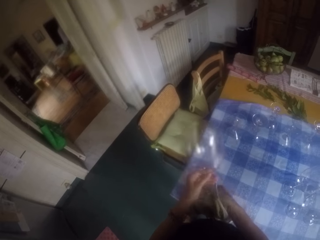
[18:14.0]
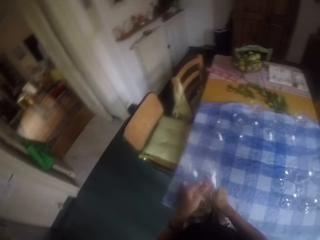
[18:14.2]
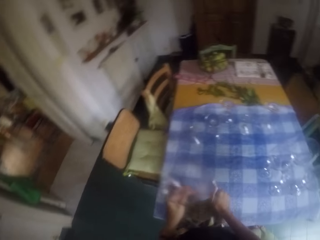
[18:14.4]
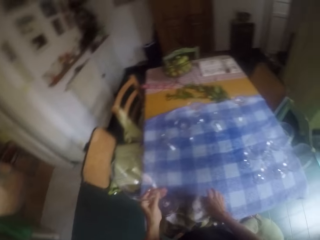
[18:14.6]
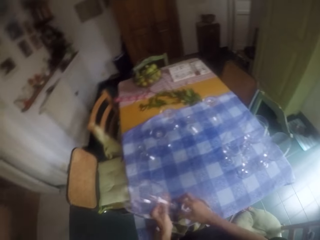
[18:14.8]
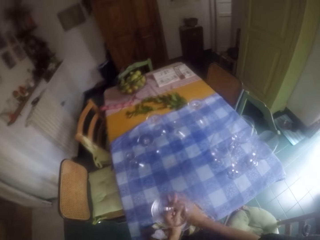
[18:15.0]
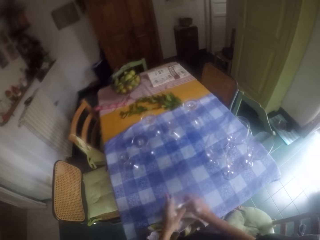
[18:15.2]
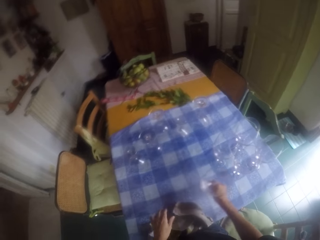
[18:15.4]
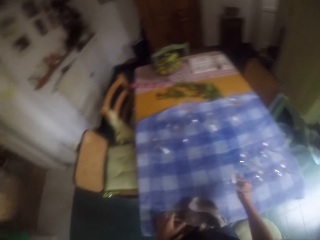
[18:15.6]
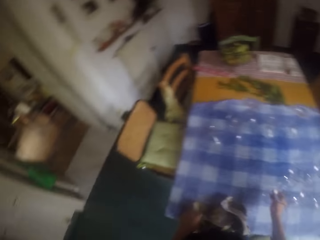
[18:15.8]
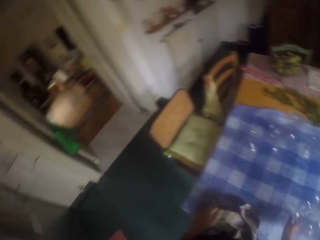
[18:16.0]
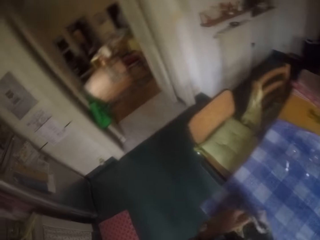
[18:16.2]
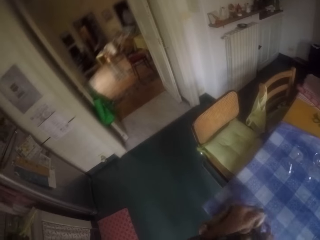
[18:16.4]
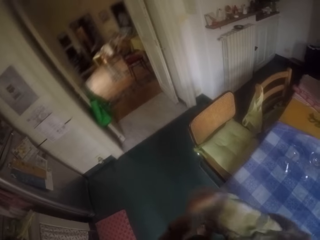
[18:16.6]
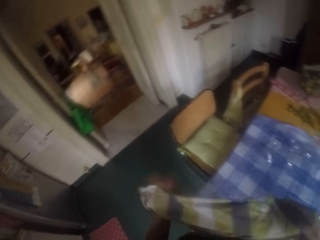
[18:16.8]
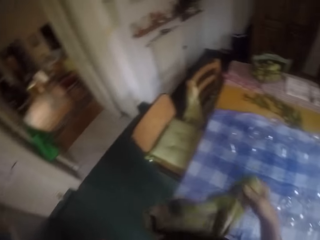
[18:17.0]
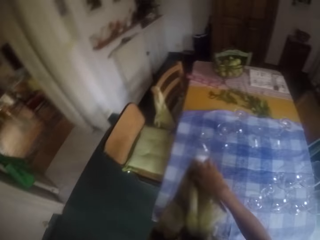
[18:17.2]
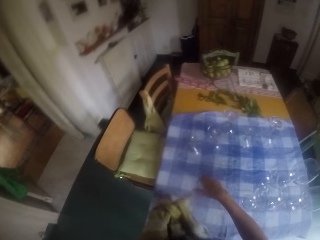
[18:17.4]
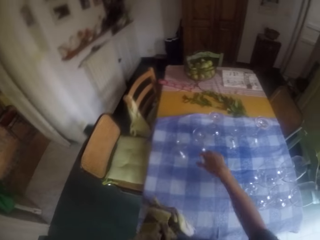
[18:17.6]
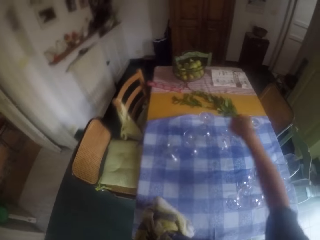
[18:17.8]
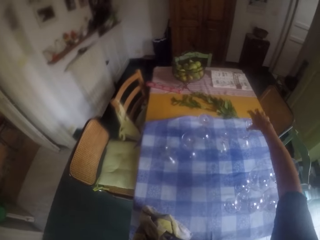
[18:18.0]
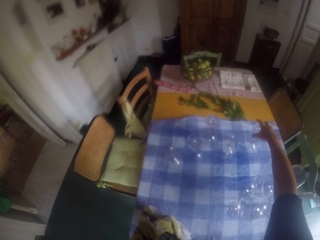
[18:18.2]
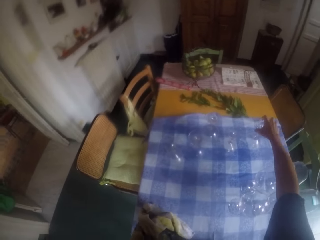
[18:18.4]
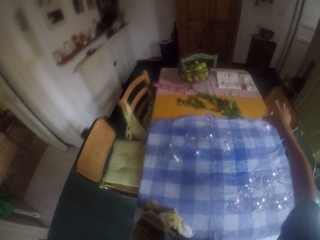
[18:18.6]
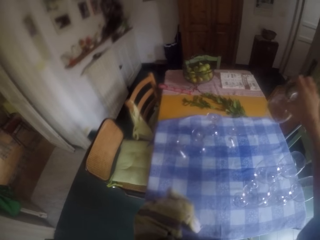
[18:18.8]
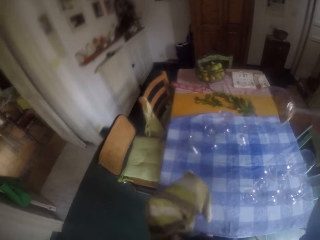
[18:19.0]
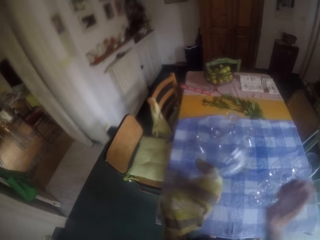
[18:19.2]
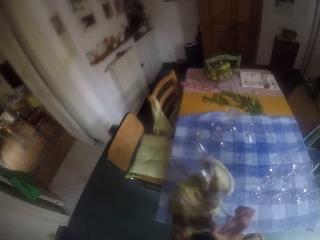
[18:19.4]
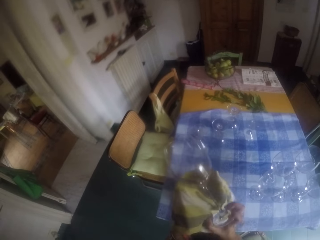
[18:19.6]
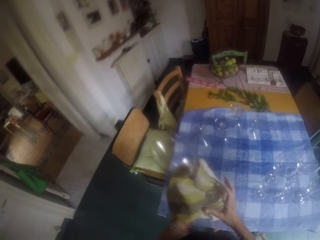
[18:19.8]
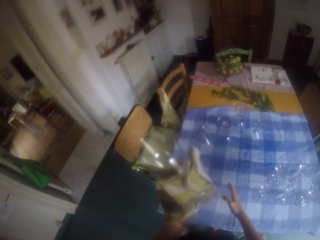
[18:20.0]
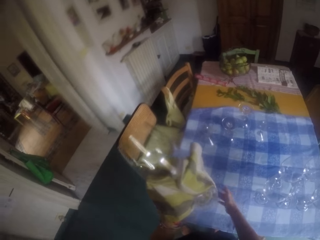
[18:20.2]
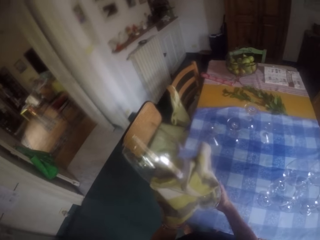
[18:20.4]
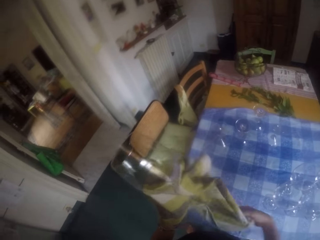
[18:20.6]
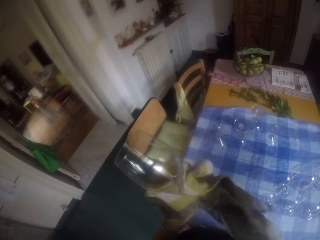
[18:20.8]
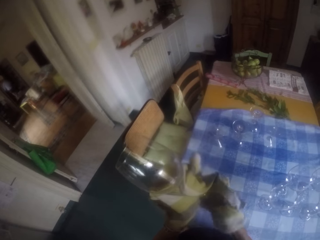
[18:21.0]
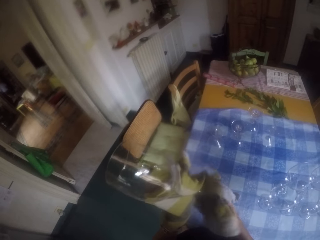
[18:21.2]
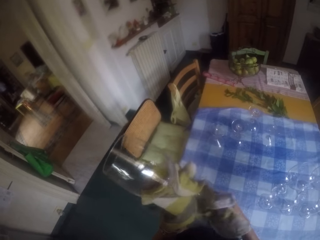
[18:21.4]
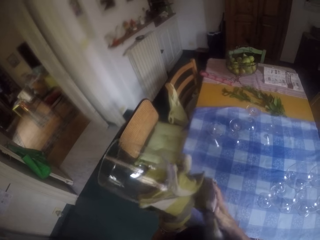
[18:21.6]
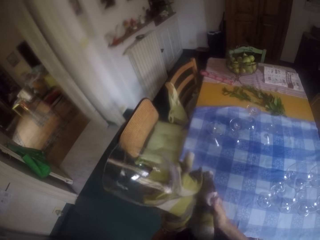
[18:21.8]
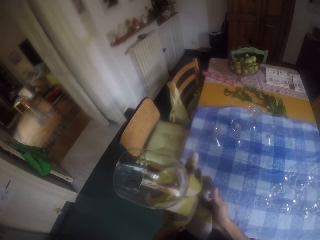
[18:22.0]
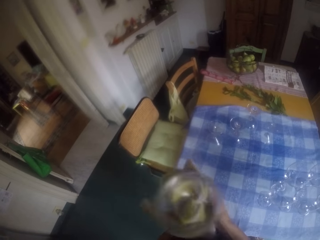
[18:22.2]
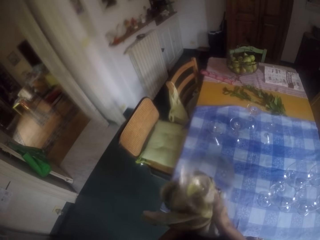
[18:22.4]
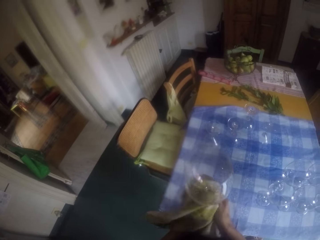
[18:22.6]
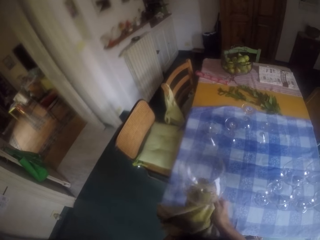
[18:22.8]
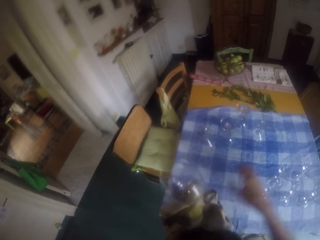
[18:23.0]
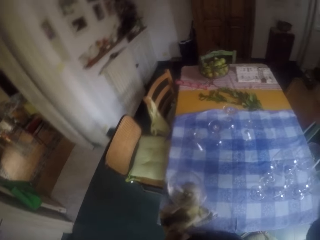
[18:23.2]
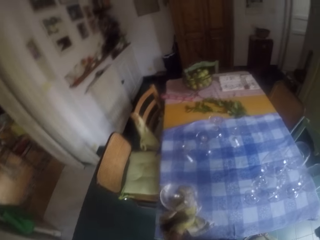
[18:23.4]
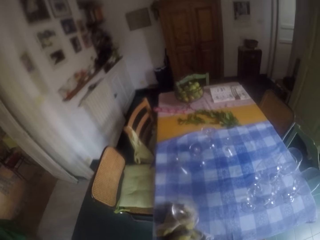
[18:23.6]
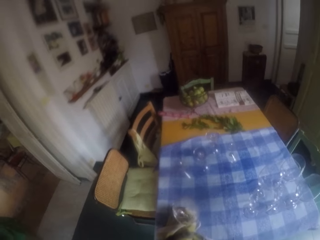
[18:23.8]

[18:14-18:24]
The camera wearer places a glass on the table. They look around. They pick the glass from the table. They wipe the glass with a kitchen towel. They adjust the camera.
